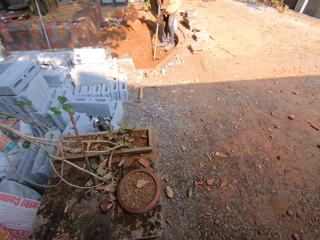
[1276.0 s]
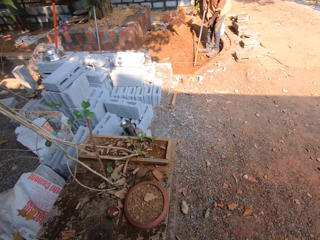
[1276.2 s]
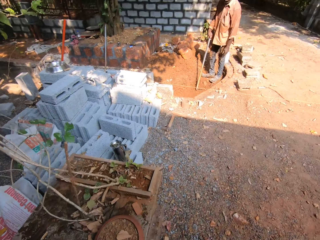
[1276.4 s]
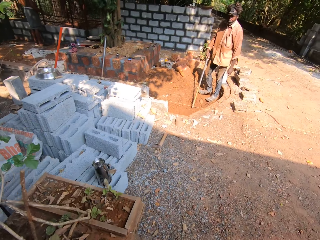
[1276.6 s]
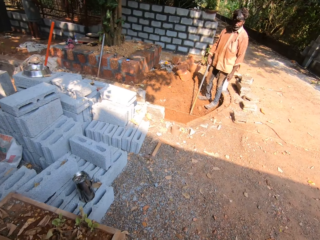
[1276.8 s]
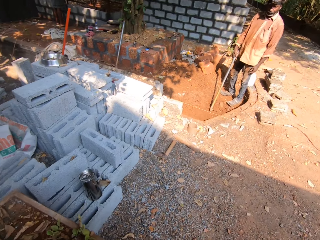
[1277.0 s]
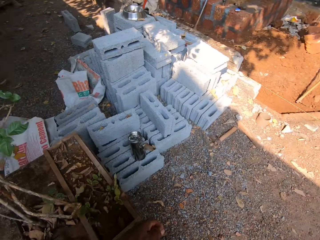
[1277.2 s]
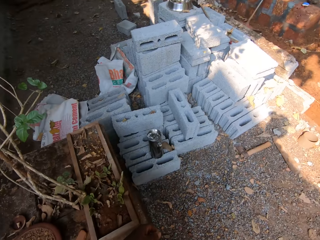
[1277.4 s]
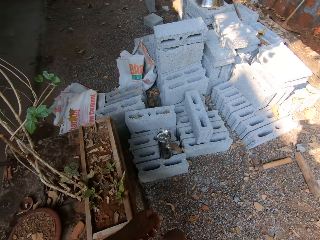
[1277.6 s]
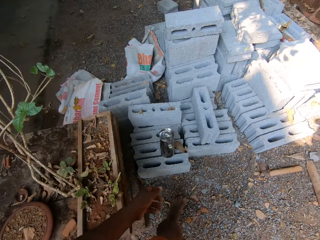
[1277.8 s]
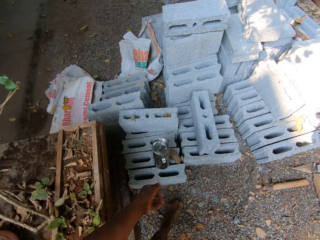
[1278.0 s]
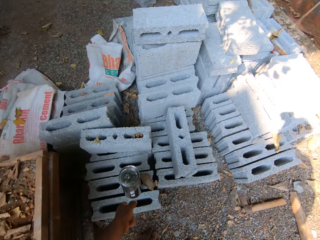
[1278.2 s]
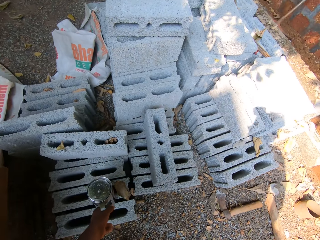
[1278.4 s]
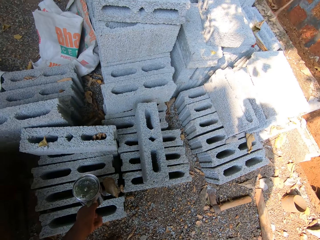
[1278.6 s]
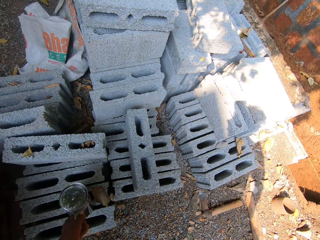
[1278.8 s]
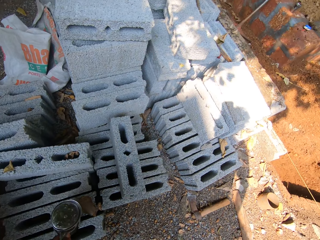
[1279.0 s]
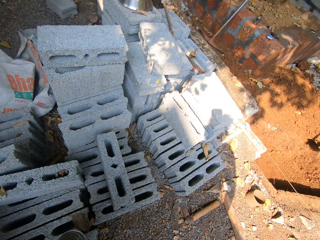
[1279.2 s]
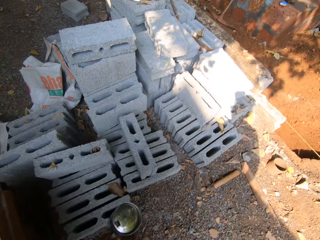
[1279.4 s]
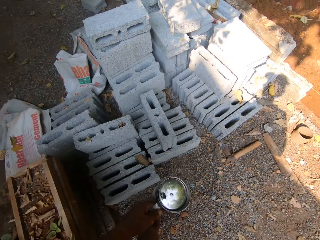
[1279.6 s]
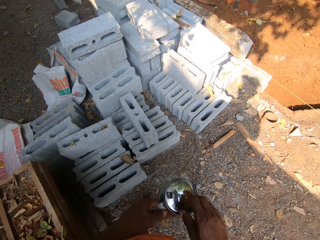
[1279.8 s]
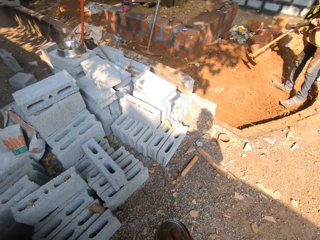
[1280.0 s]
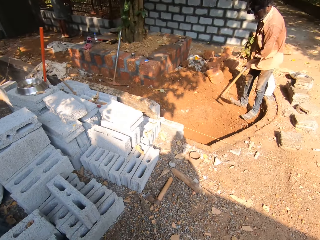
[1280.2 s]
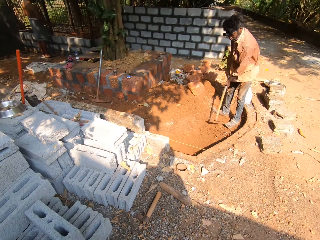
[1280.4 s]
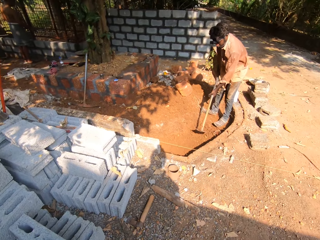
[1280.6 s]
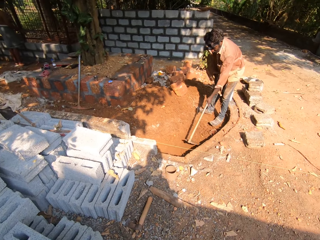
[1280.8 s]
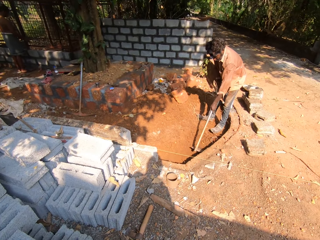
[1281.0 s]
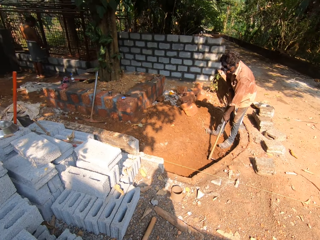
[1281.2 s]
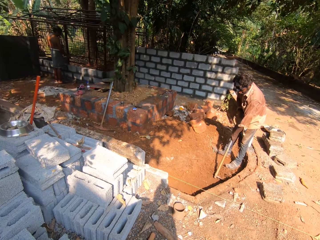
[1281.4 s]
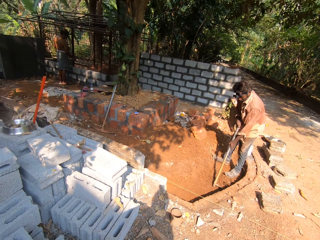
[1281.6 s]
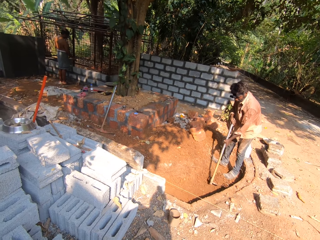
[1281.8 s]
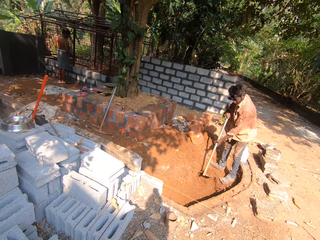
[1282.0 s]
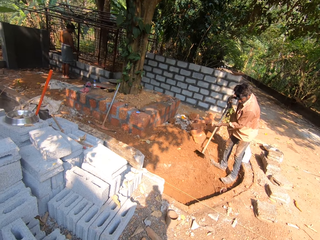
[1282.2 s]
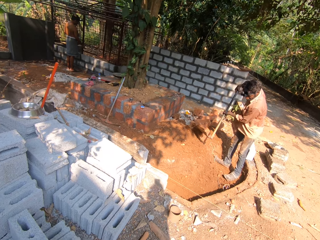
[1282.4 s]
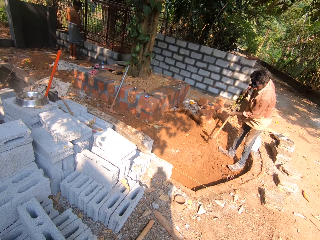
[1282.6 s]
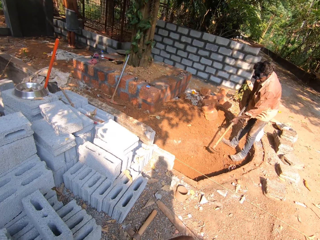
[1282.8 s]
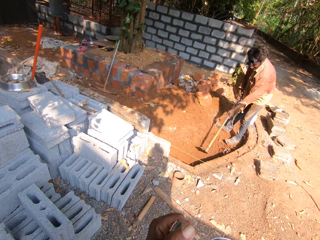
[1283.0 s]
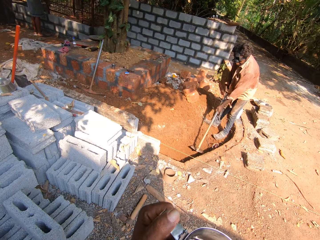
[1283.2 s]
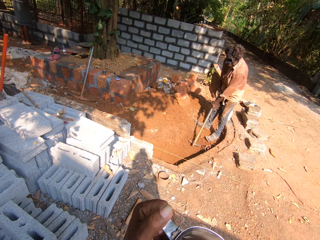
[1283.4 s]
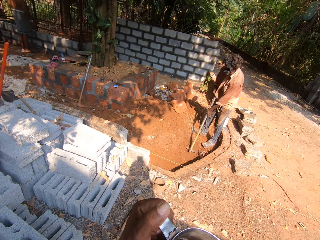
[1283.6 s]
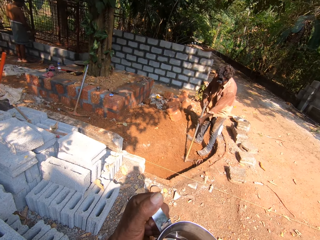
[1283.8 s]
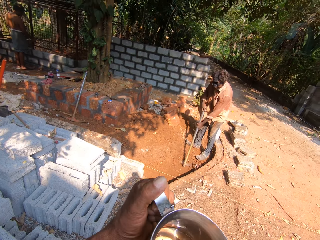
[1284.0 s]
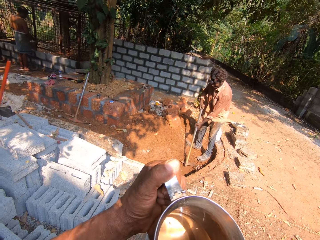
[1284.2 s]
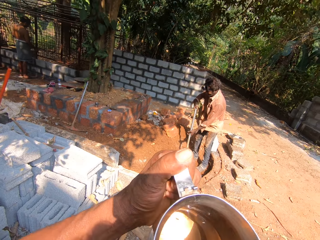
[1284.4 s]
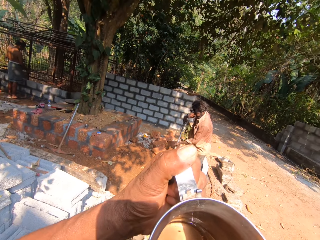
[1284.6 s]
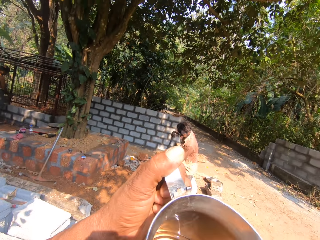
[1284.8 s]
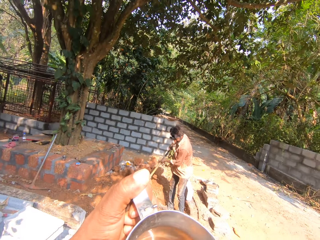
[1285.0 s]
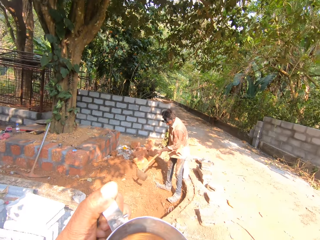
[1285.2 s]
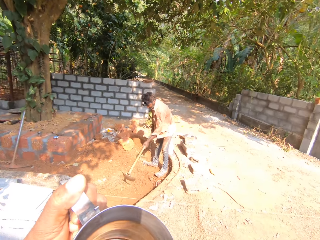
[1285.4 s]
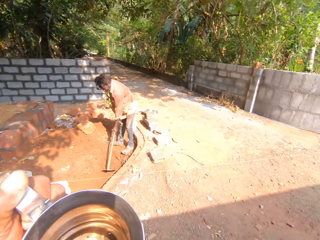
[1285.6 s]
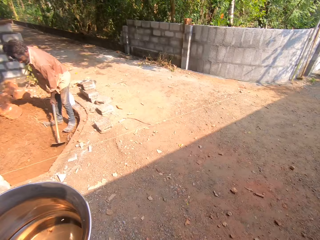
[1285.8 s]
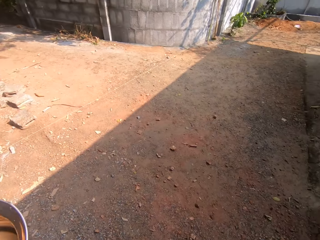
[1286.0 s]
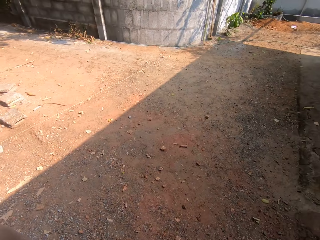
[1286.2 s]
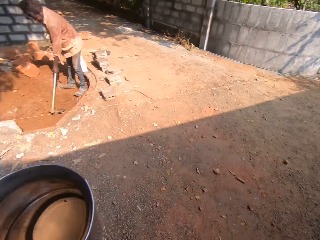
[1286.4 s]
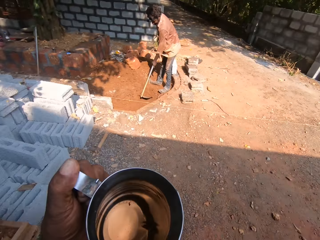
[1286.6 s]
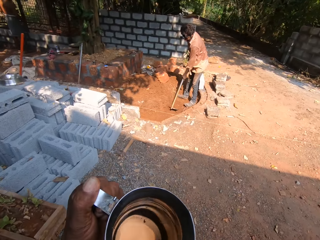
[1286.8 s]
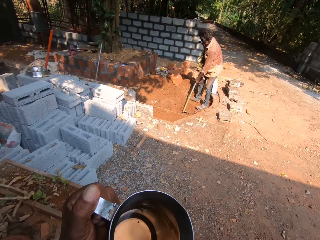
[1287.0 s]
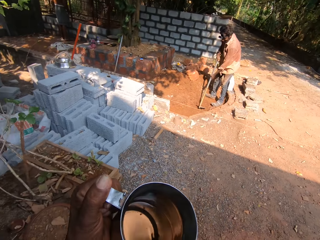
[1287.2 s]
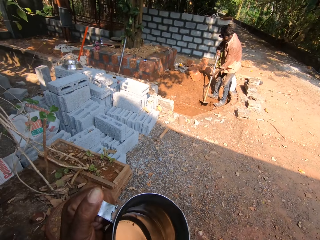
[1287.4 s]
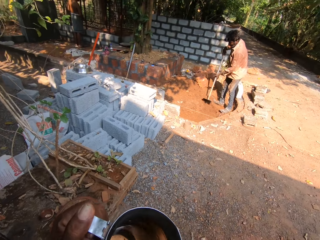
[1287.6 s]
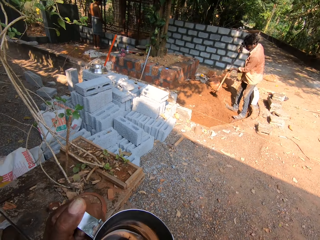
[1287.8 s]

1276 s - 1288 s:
The camera wearer picks up a steel cup on a block with his left hand. He touches the cover of the steel cup in his left hand with his right hand. A man hoes the ground with a grub hoe in both hands. The camera wearer drinks water. He raises the steel cup in his left hand. He sips water. He looks around.

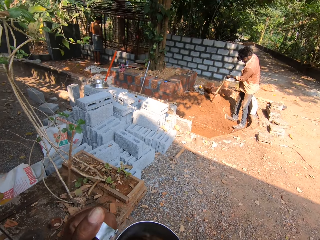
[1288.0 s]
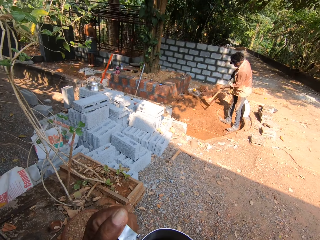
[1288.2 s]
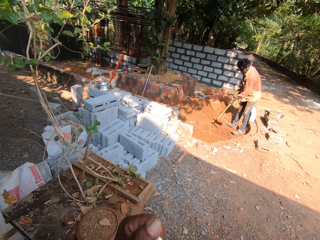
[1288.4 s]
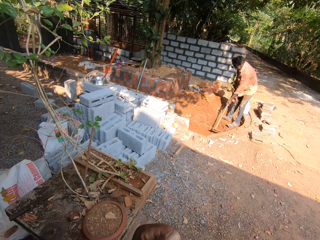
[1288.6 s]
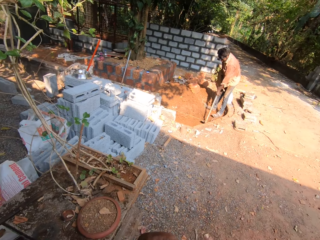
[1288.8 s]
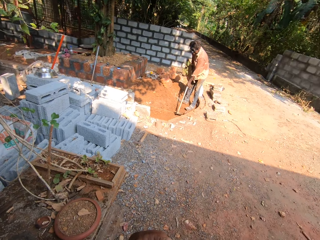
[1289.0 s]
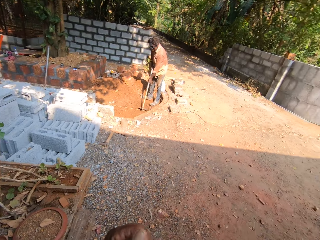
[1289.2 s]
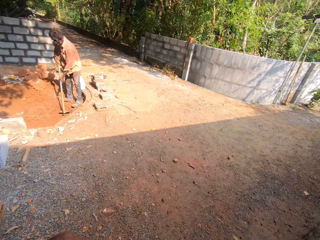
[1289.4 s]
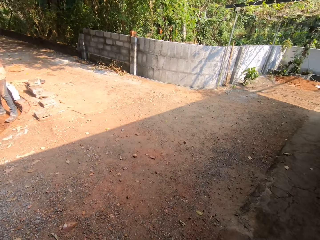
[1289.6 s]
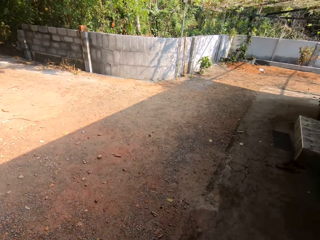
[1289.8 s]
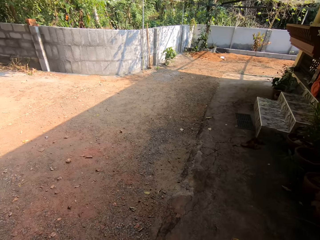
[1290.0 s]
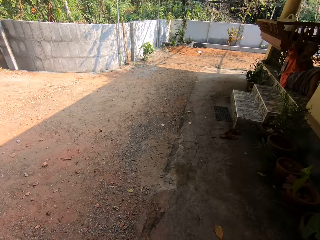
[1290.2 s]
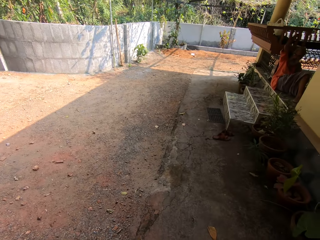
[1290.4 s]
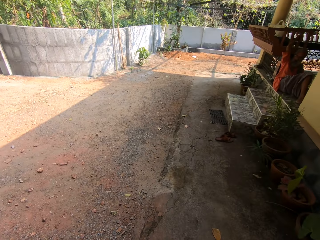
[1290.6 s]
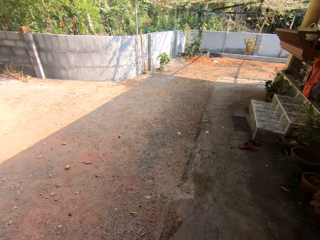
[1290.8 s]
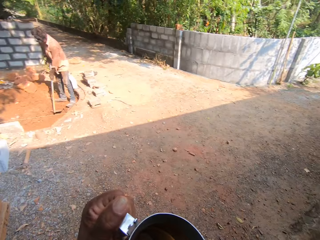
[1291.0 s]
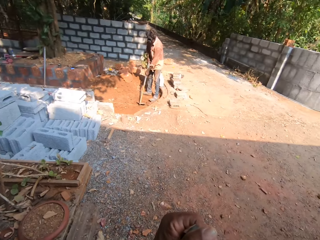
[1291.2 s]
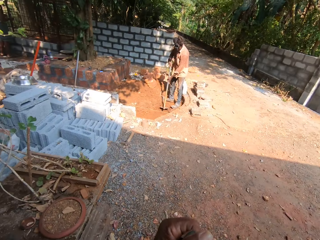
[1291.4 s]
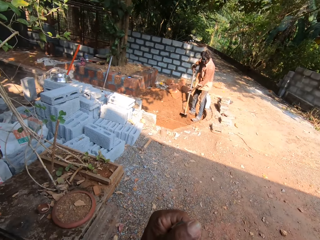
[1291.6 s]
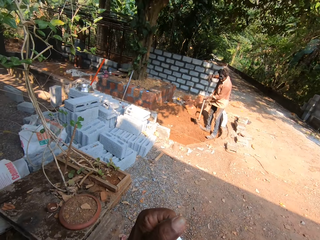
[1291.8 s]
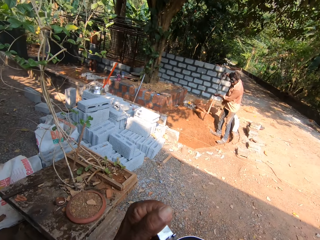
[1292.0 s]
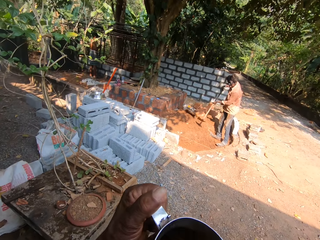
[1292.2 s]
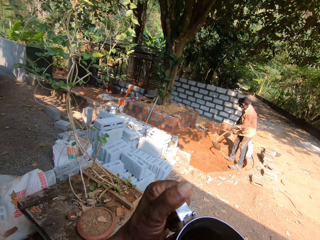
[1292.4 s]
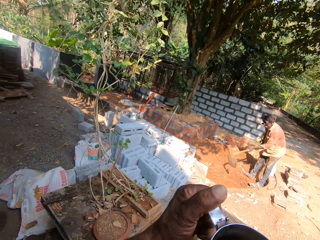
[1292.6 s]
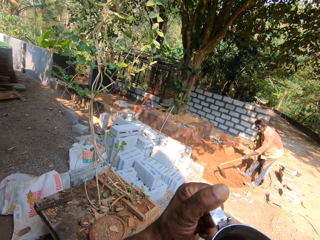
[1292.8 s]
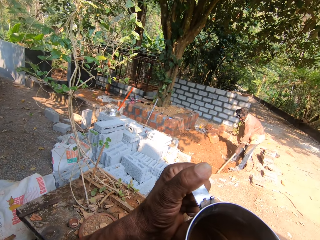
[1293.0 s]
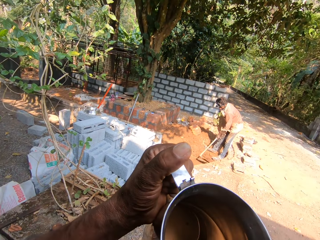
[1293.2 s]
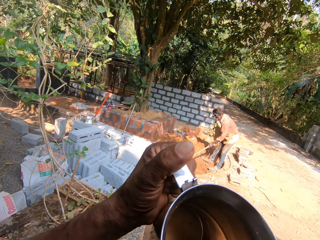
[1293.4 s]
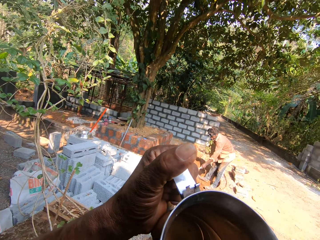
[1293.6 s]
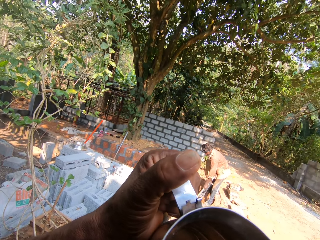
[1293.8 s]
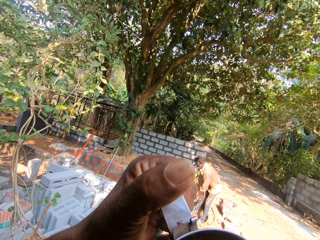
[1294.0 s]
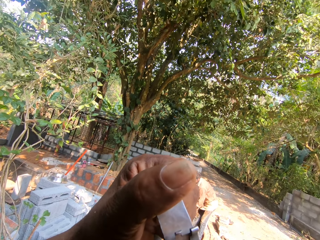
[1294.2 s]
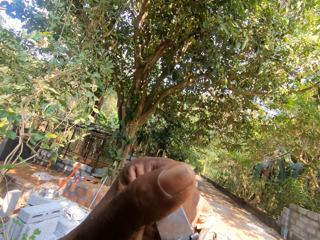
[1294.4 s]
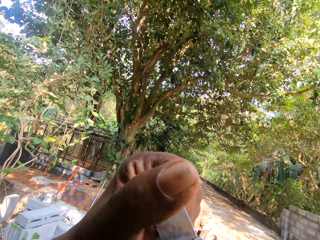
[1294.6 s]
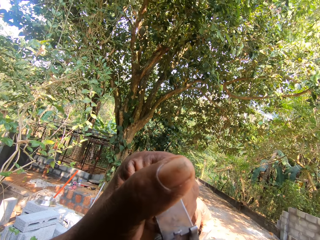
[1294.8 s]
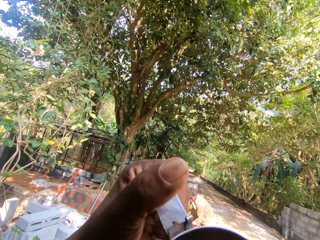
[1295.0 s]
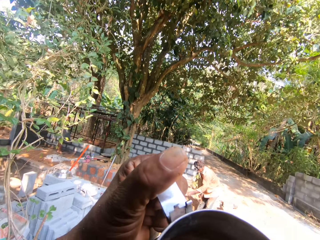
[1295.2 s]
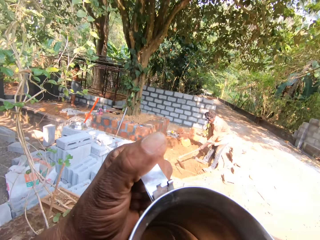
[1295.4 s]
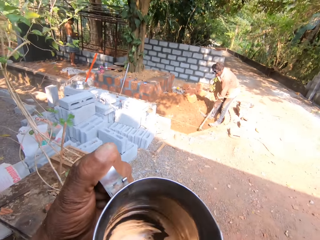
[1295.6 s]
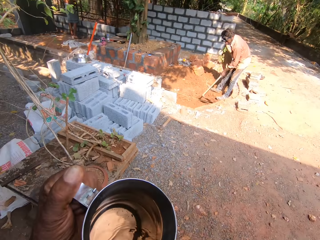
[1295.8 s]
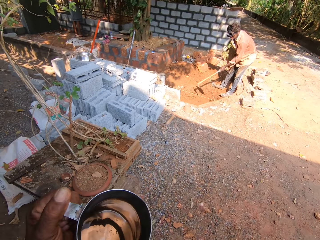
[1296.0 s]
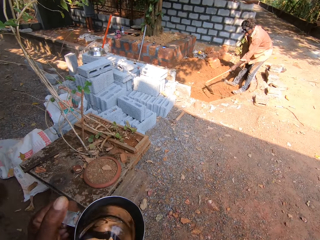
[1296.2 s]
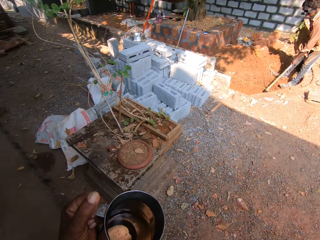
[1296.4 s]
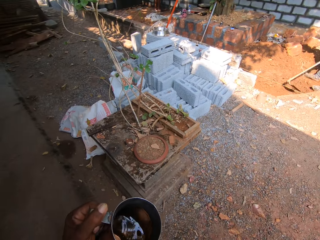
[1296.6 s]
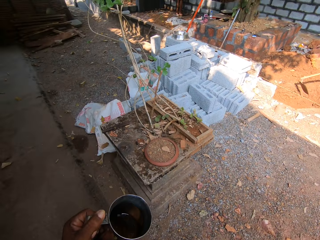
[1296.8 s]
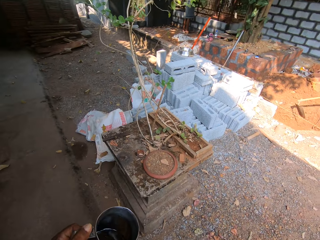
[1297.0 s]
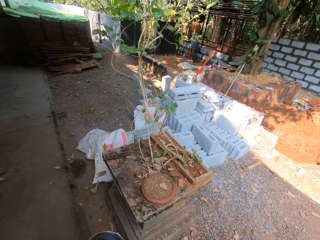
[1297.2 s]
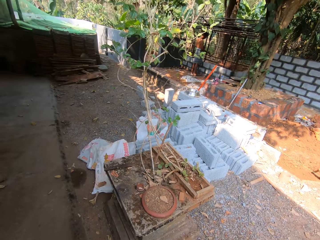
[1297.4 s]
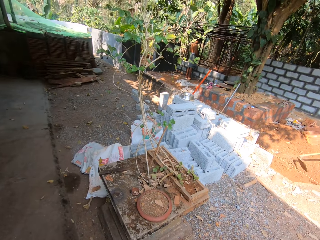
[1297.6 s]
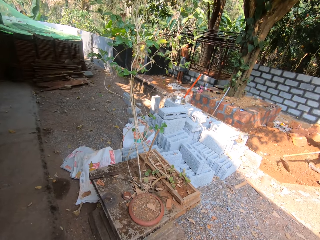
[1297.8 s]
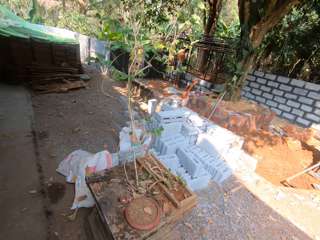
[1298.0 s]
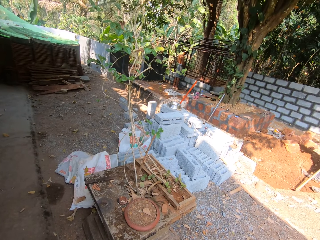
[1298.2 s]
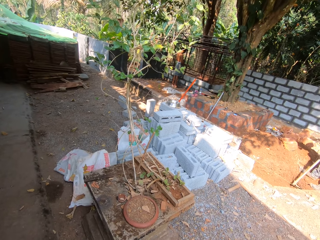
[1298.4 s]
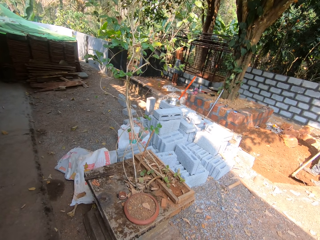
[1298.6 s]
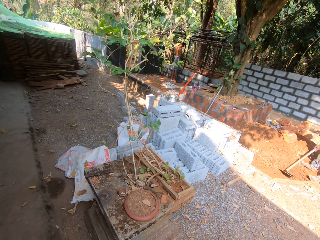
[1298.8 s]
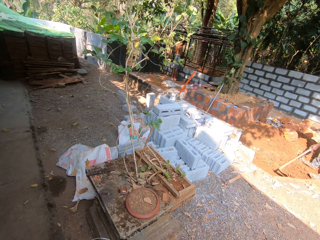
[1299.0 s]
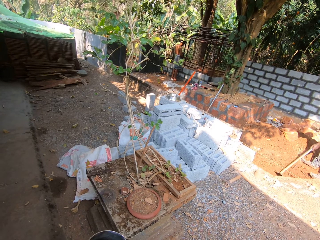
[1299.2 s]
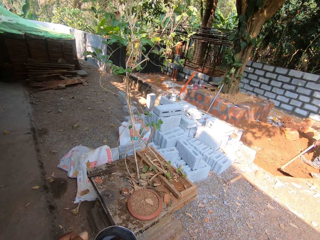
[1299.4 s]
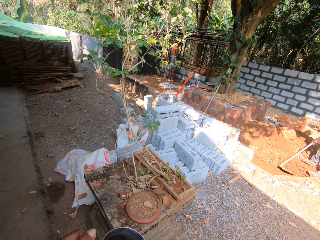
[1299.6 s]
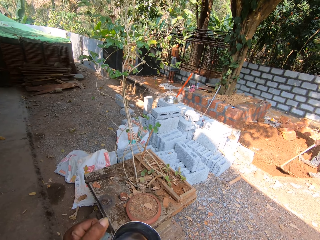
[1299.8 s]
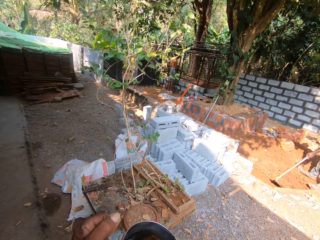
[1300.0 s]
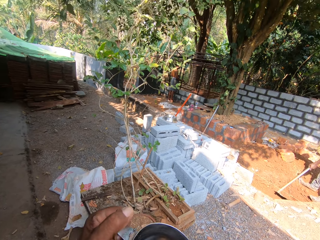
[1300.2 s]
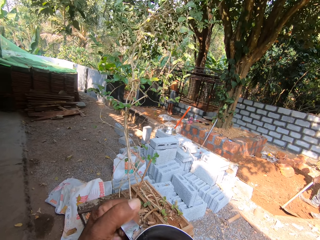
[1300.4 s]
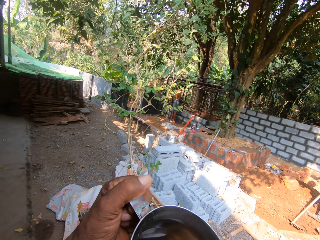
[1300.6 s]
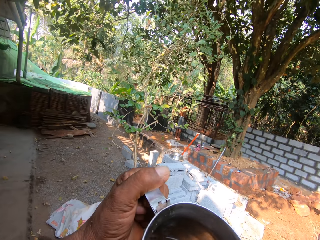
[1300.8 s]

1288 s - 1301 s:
A man throws the soil. The man digs with a ploughing hoe. The camera wearer looks around. He drinks from the steel cup in his left hand. He speaks to the man. He looks around.
